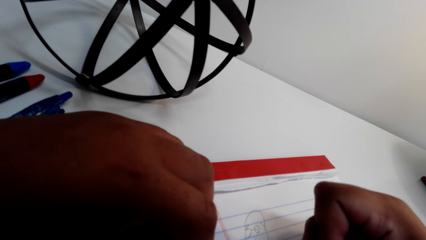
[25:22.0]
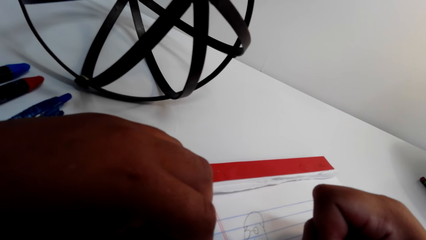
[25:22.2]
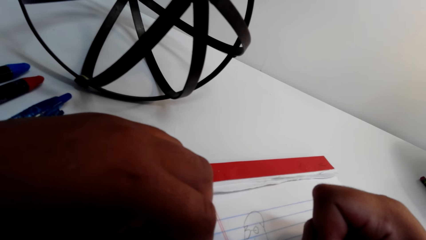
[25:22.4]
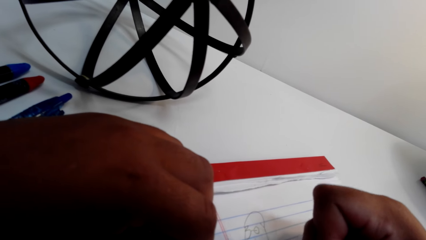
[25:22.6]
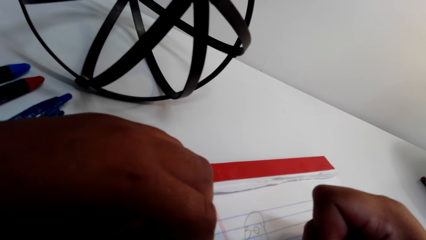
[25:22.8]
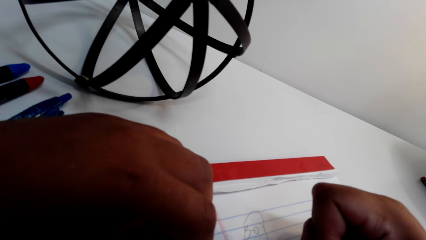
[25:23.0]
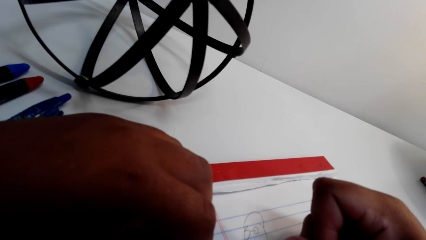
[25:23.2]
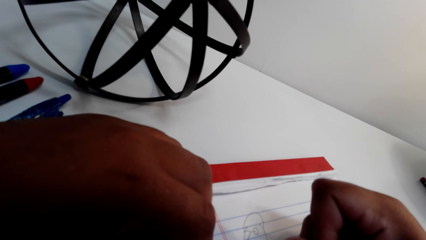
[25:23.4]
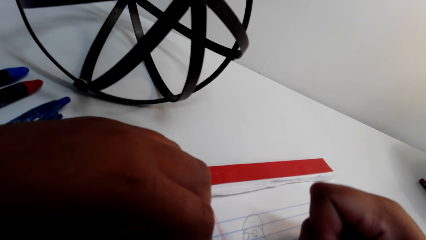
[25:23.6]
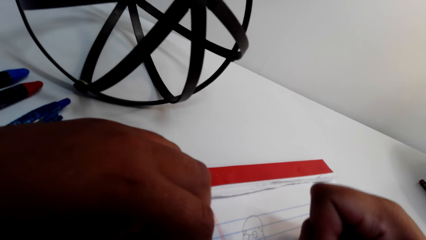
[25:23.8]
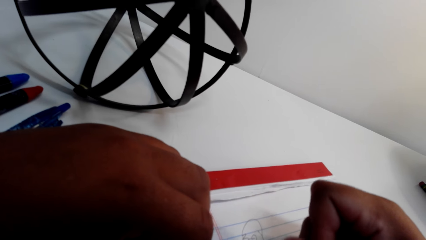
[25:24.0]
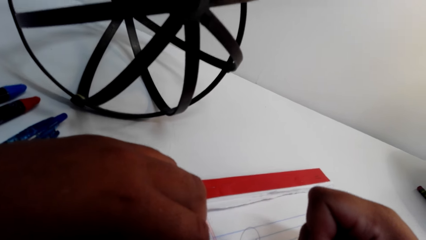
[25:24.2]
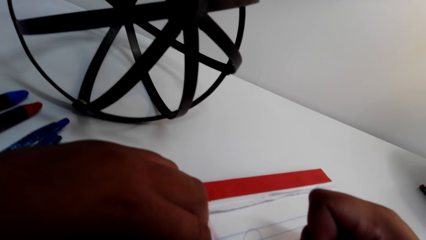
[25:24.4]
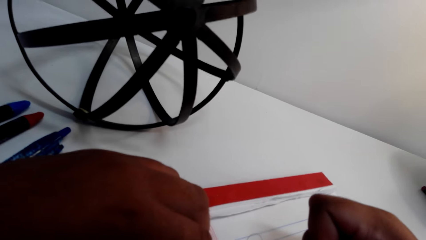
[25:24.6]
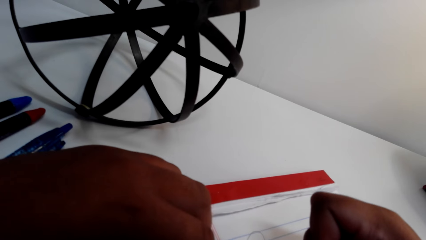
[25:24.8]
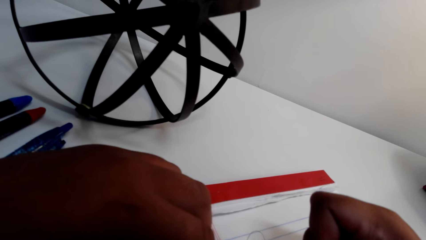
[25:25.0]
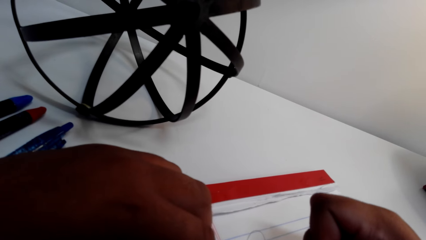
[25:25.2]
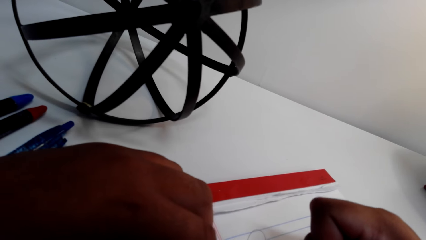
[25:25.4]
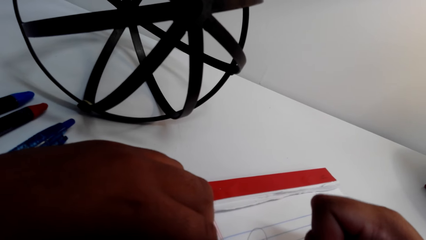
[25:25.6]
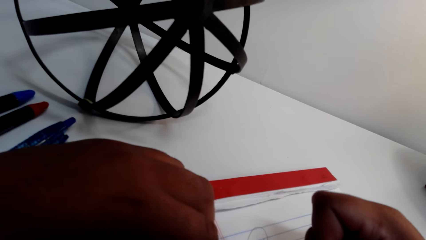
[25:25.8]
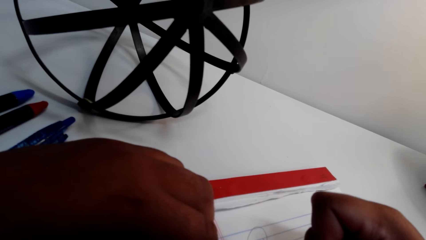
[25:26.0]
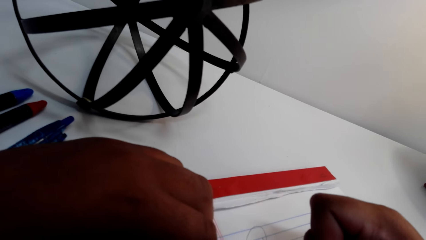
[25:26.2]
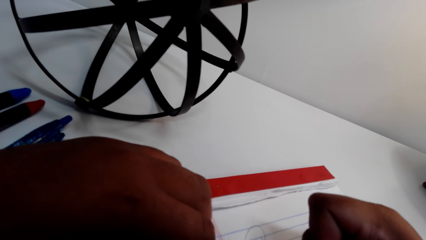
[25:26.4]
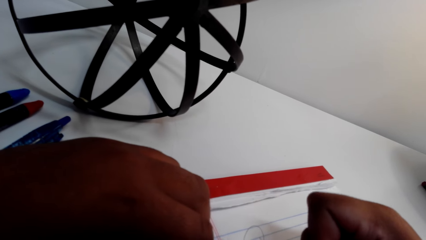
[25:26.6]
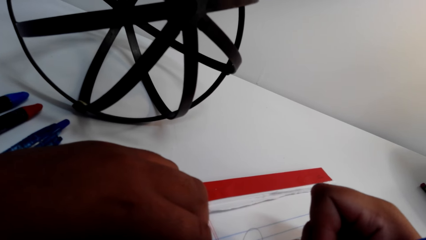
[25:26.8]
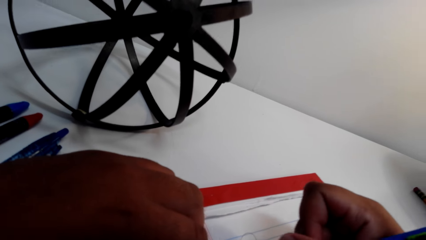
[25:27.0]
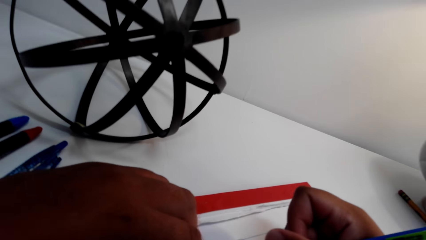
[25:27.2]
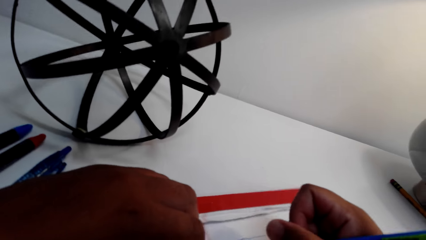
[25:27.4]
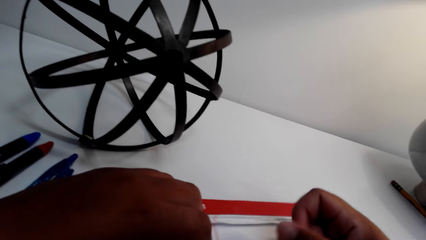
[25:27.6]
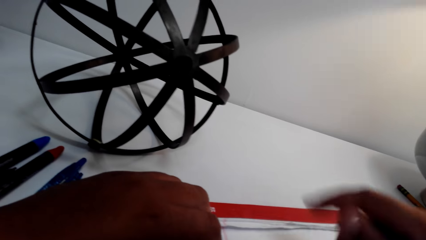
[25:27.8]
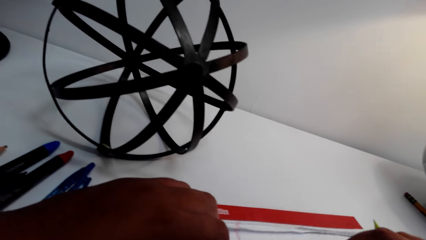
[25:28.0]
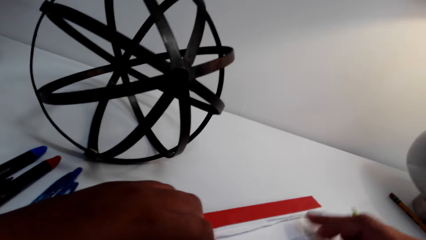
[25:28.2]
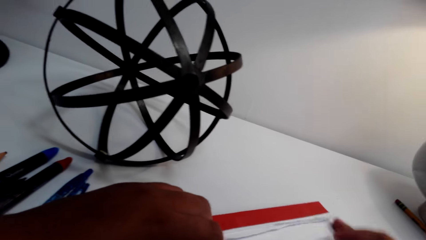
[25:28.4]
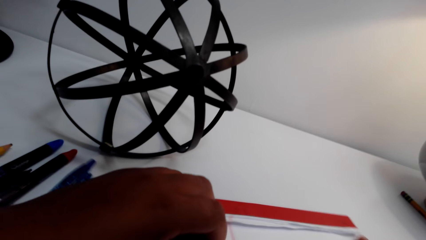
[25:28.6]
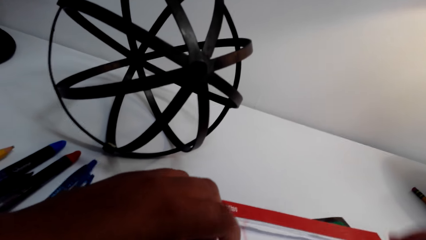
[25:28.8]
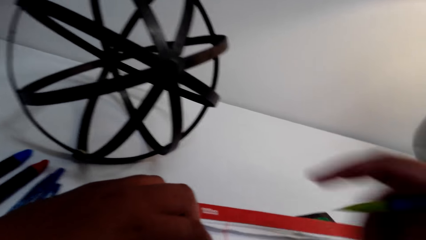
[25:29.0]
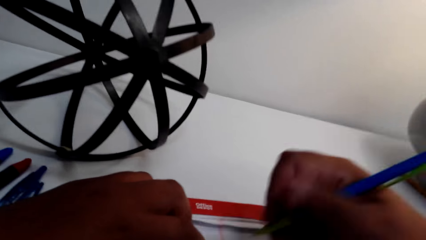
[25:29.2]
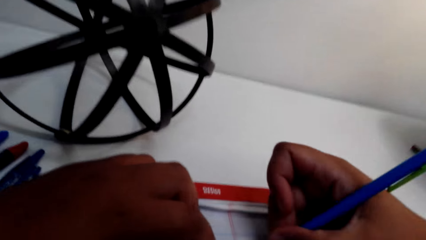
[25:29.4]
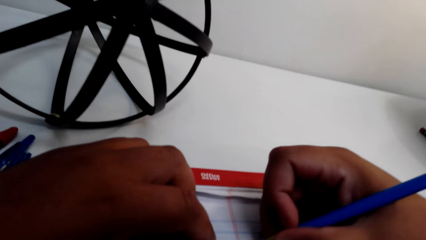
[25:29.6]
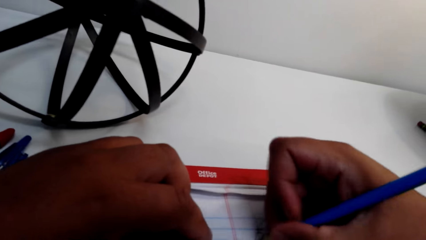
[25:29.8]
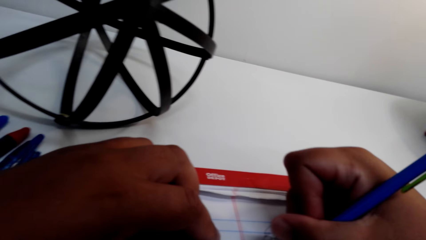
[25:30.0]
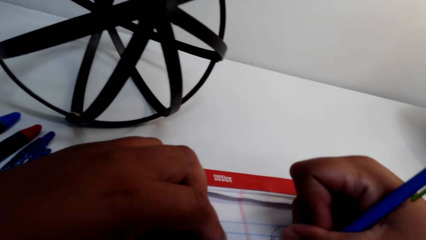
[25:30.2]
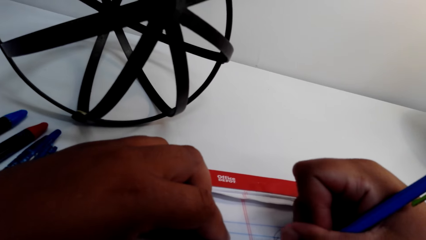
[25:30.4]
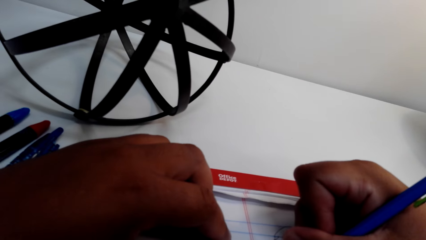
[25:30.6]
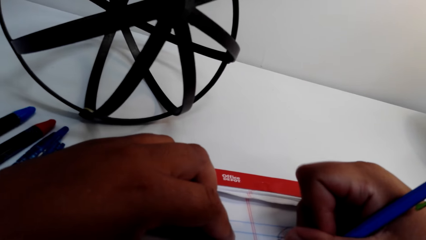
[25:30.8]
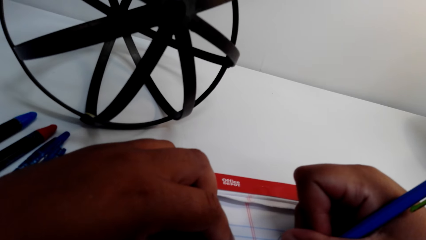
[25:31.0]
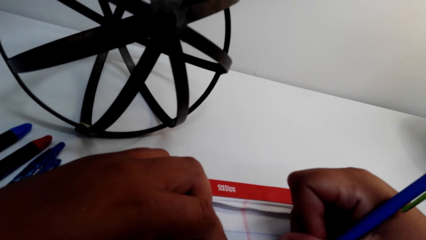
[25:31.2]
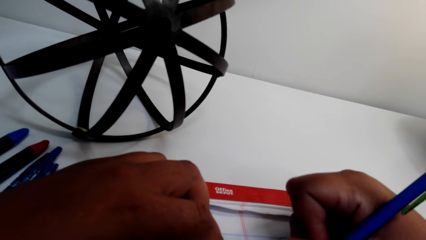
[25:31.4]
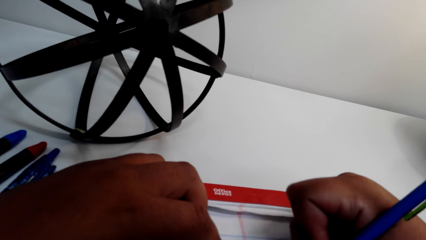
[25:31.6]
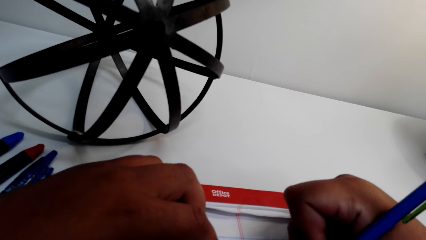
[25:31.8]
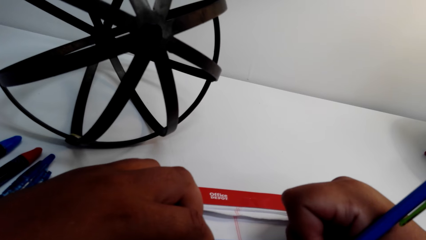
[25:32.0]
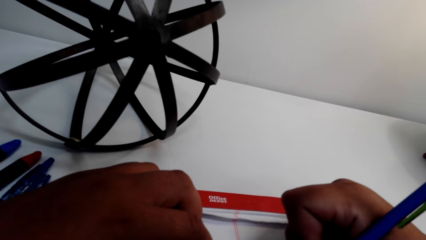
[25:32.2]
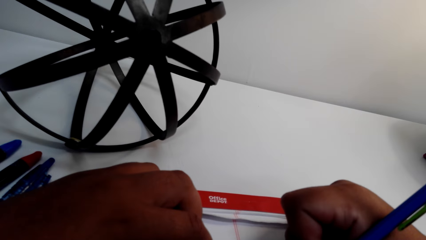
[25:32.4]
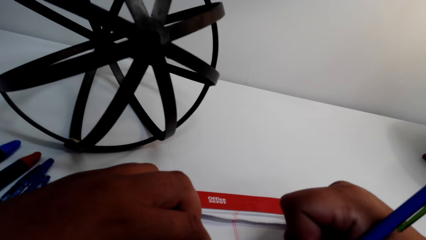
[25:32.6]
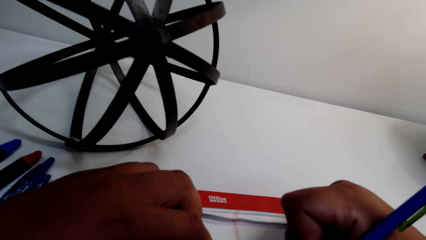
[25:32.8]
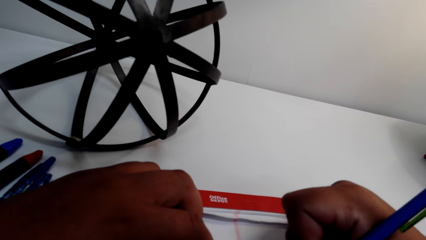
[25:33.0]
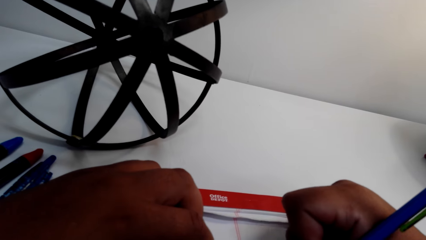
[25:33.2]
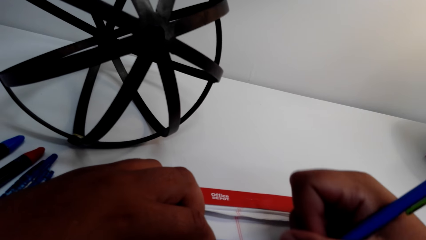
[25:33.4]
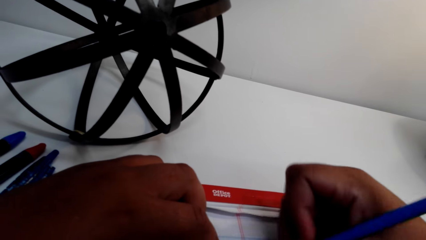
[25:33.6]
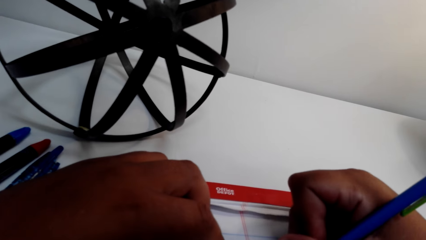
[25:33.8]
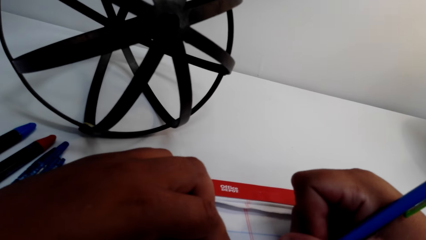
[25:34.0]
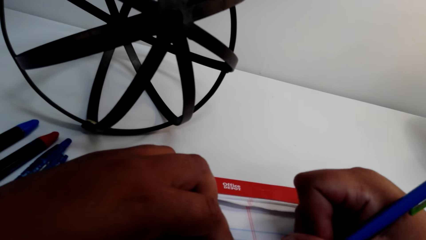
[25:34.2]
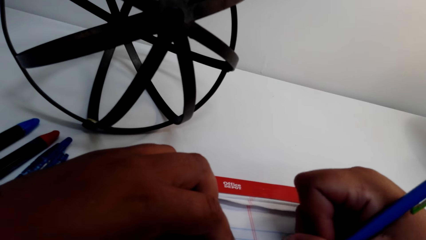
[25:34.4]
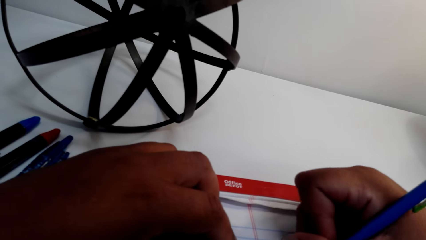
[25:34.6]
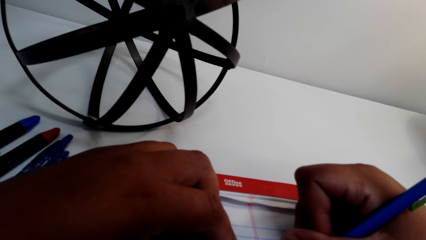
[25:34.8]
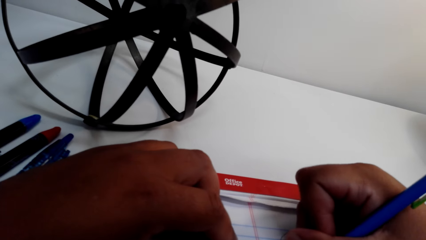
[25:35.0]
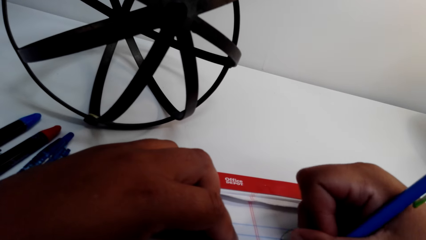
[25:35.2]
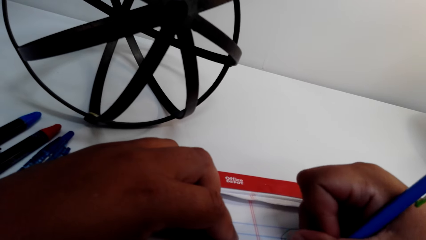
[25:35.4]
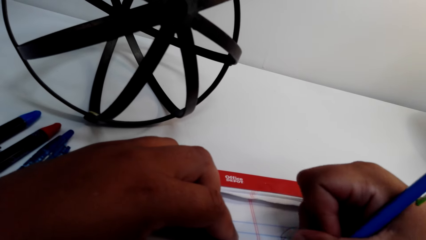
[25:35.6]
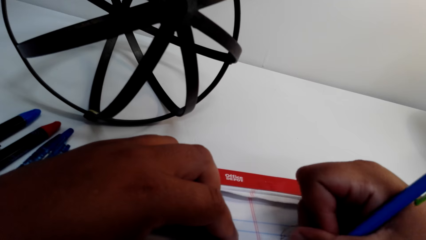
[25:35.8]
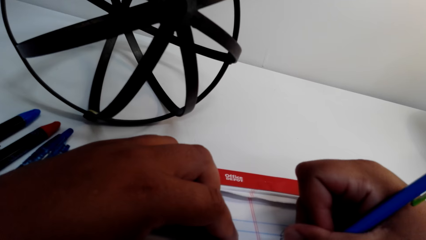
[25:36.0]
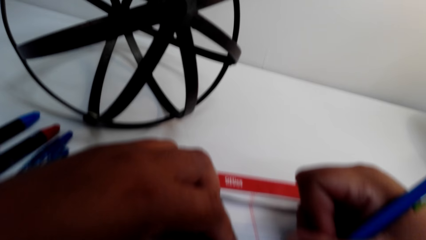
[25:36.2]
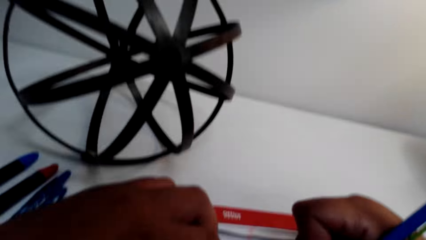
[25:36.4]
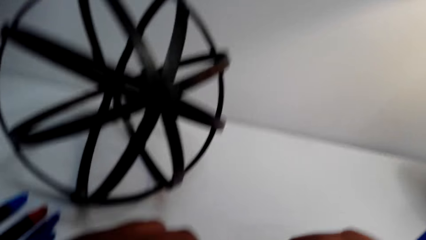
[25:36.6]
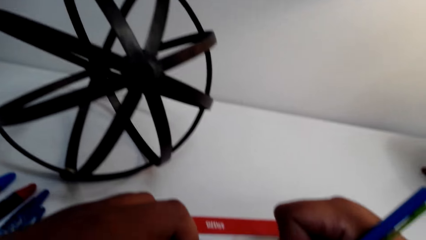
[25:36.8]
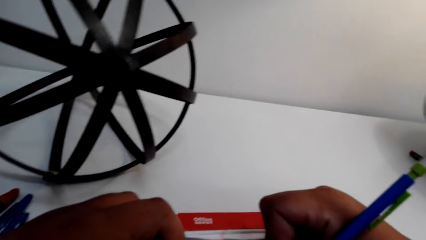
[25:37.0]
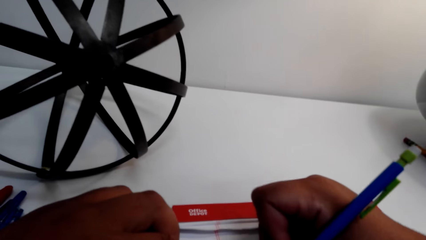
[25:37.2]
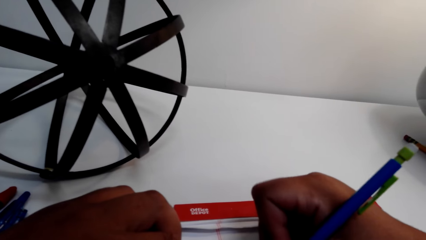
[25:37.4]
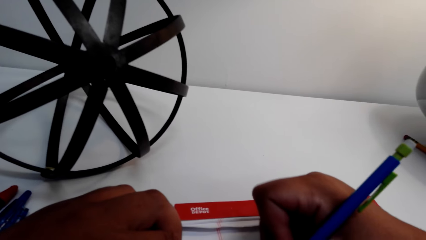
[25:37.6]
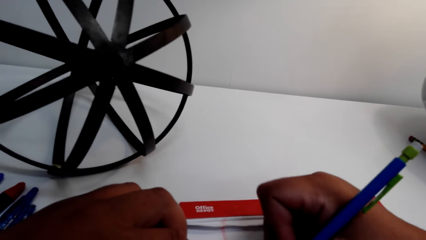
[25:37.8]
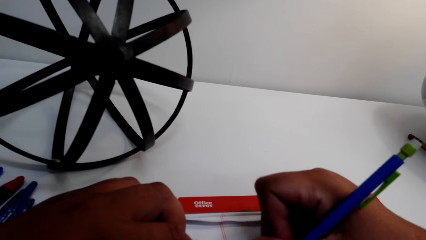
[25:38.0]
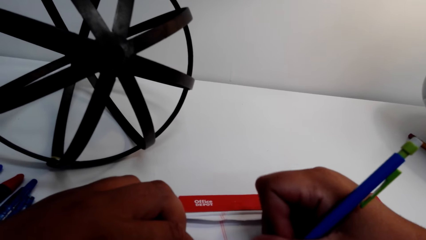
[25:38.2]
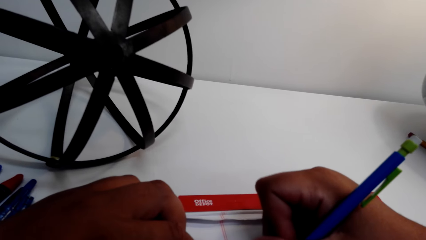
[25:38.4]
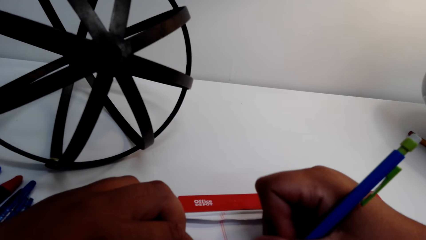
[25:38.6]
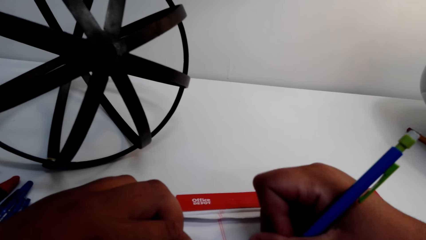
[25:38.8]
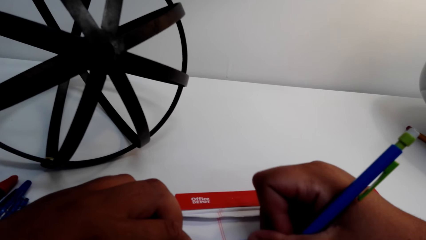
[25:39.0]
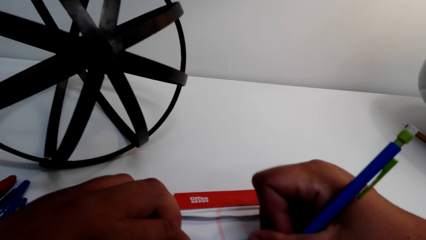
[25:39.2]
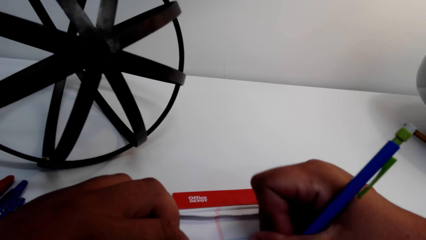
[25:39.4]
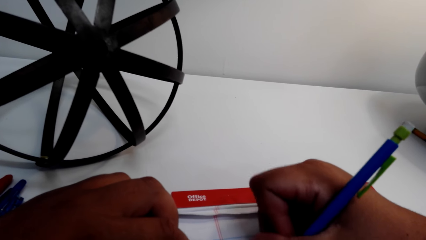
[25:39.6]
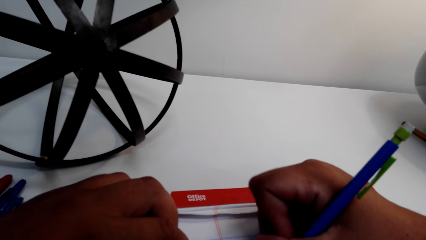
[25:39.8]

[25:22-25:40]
The camera wearer turns the book. They draw on an exercise book. They converse. They draw on the book.
